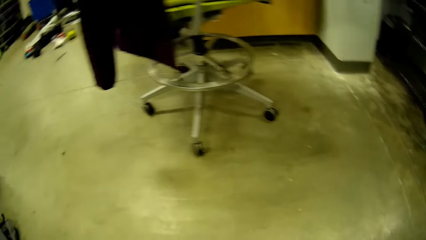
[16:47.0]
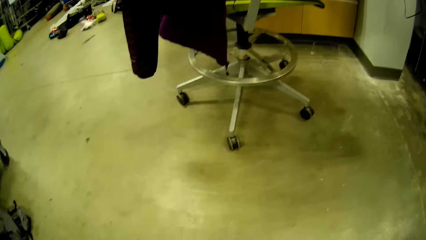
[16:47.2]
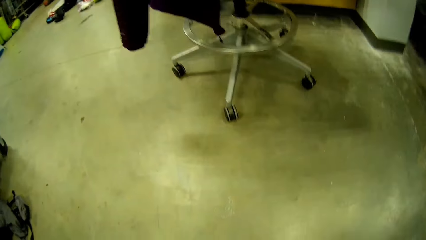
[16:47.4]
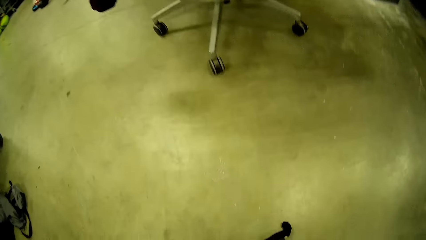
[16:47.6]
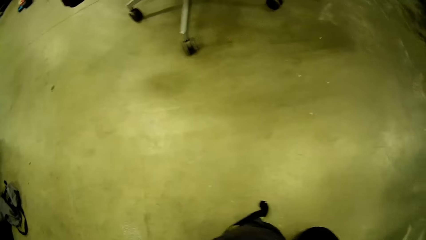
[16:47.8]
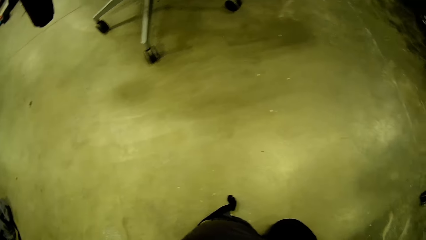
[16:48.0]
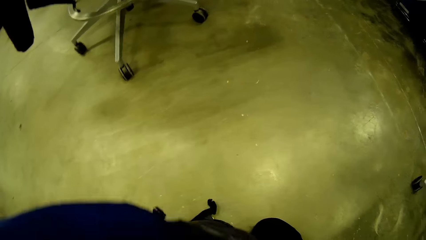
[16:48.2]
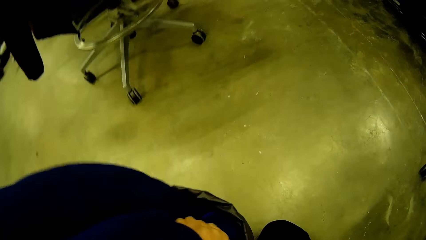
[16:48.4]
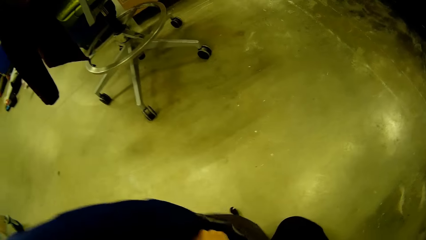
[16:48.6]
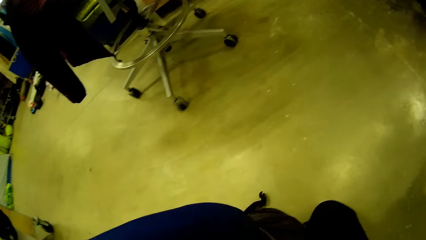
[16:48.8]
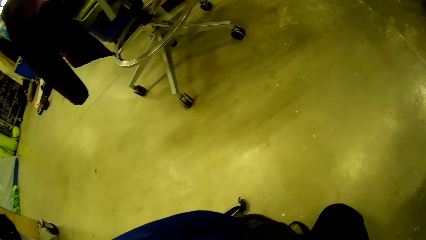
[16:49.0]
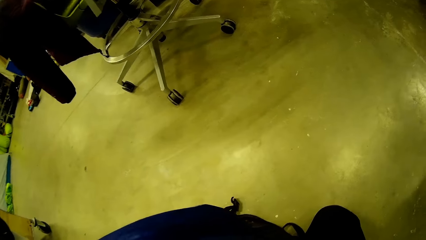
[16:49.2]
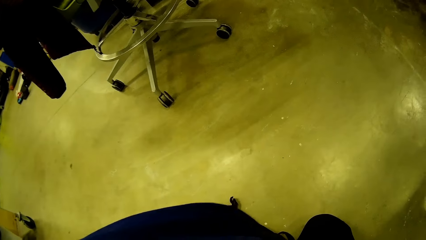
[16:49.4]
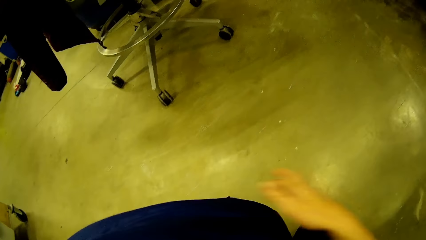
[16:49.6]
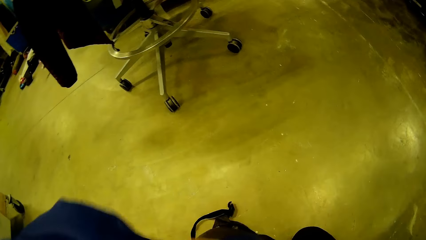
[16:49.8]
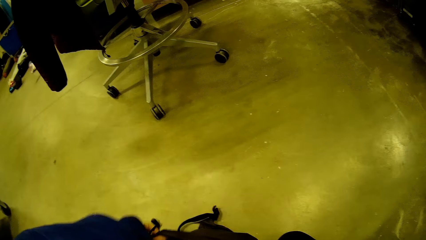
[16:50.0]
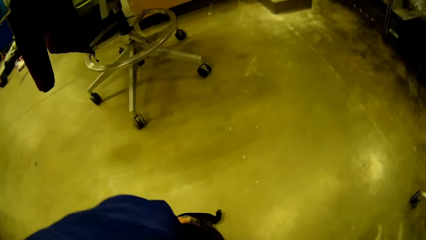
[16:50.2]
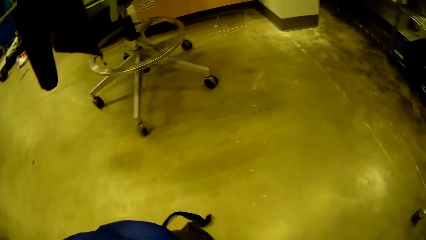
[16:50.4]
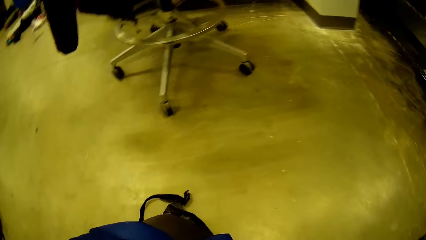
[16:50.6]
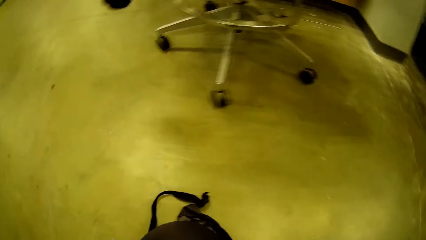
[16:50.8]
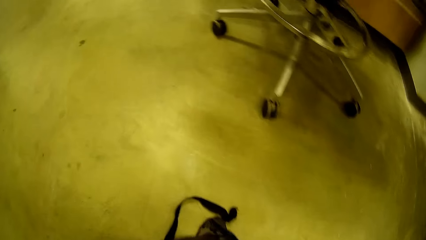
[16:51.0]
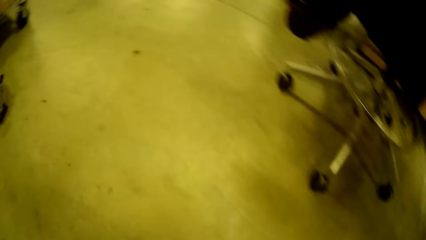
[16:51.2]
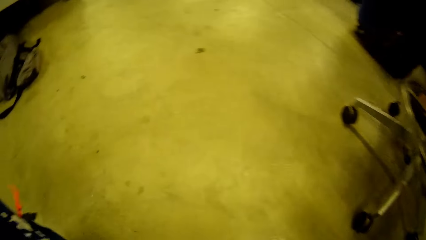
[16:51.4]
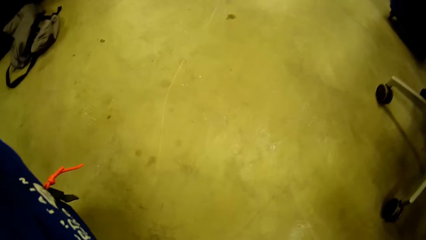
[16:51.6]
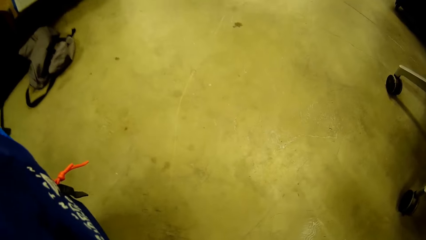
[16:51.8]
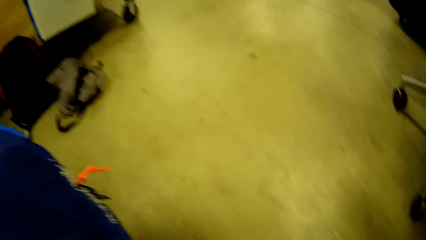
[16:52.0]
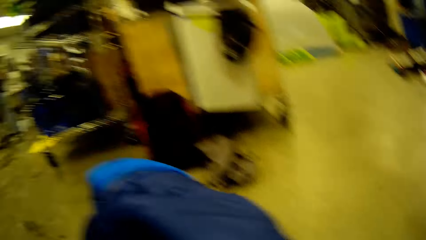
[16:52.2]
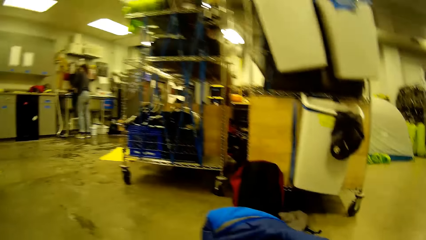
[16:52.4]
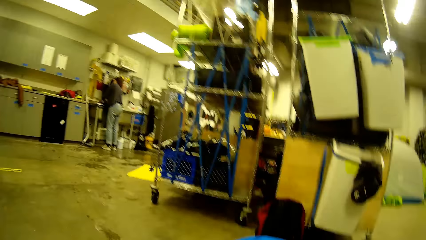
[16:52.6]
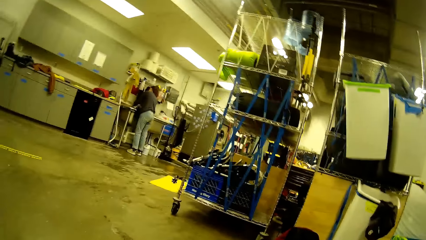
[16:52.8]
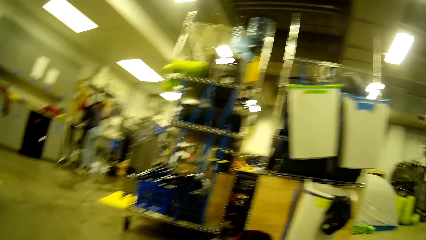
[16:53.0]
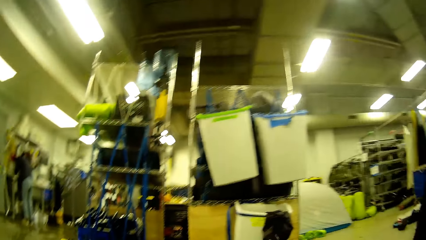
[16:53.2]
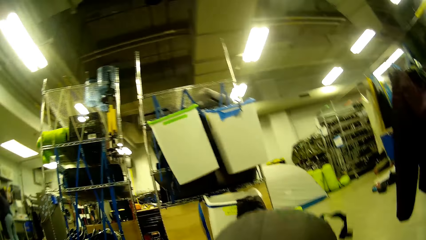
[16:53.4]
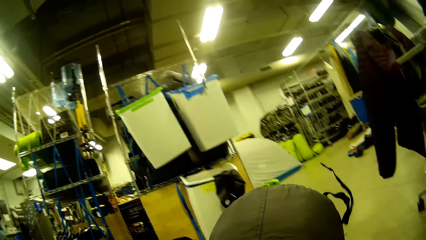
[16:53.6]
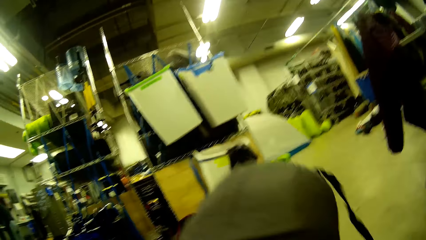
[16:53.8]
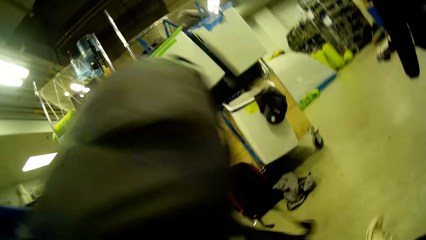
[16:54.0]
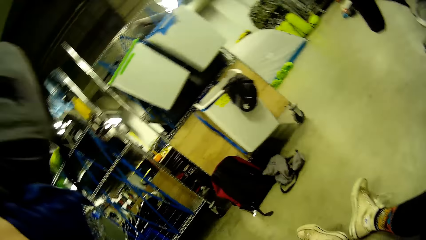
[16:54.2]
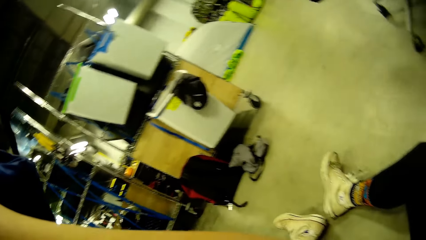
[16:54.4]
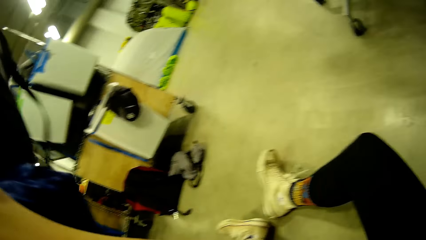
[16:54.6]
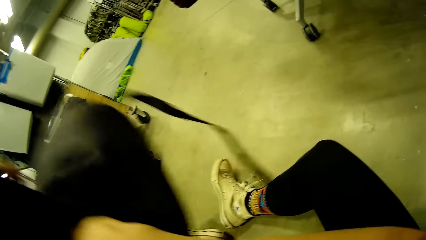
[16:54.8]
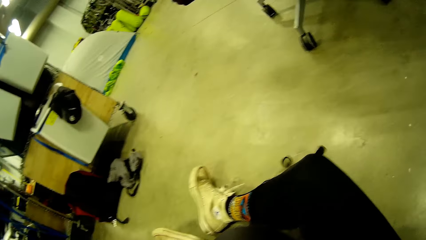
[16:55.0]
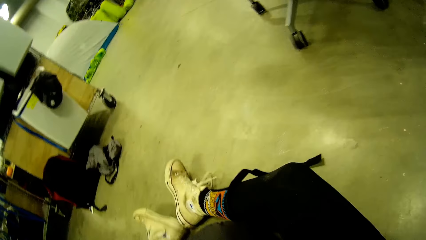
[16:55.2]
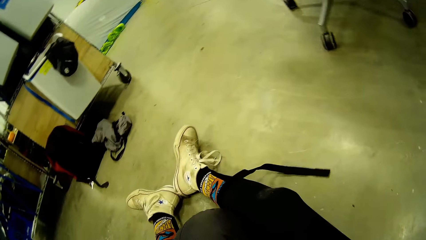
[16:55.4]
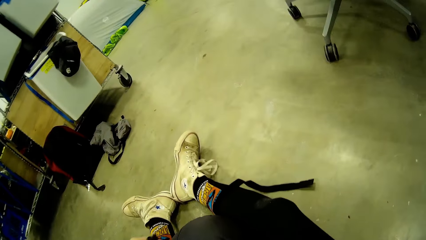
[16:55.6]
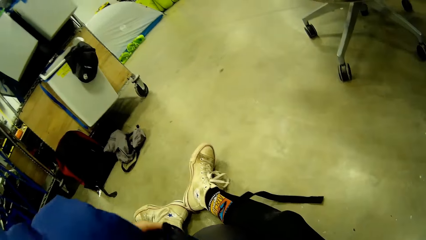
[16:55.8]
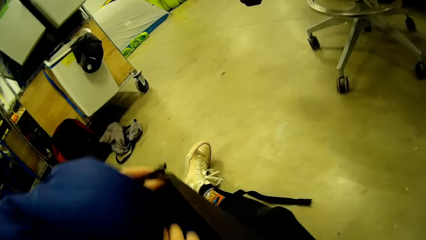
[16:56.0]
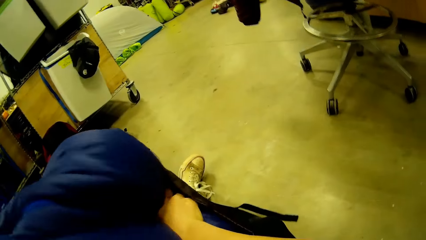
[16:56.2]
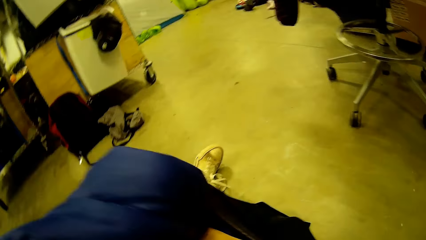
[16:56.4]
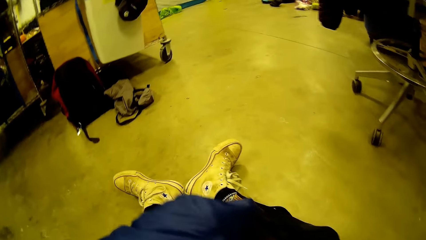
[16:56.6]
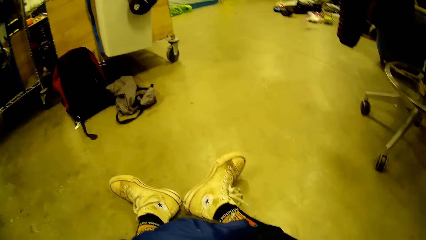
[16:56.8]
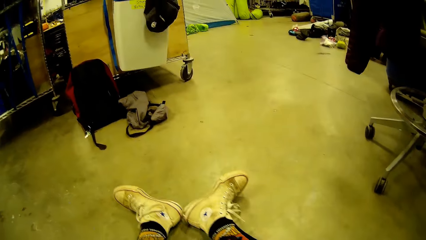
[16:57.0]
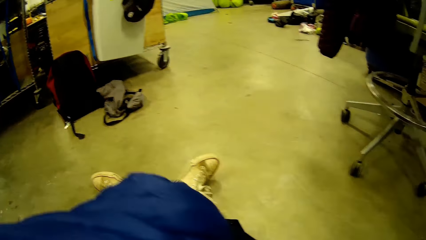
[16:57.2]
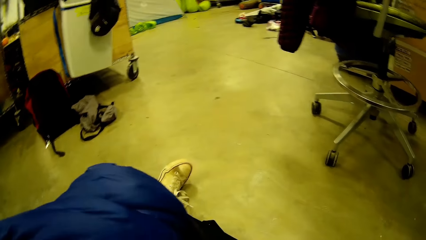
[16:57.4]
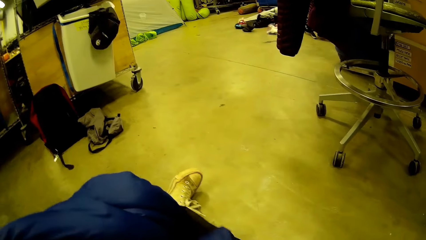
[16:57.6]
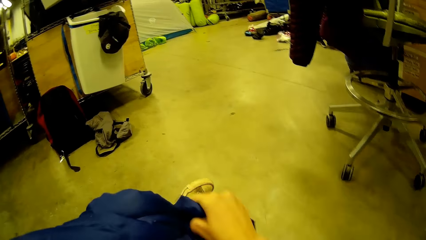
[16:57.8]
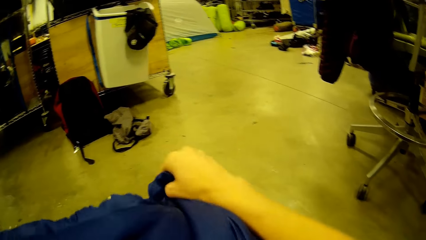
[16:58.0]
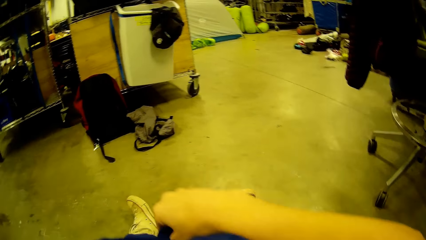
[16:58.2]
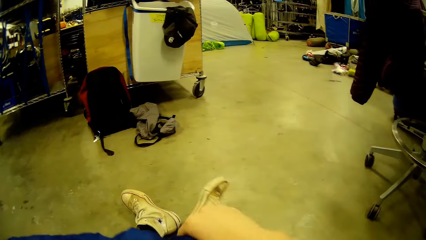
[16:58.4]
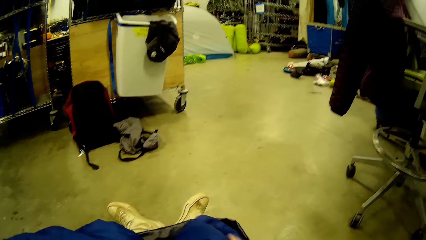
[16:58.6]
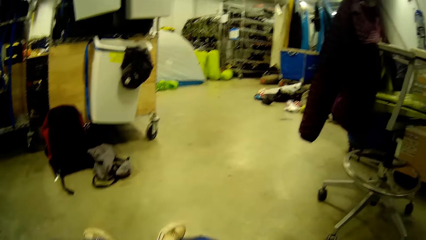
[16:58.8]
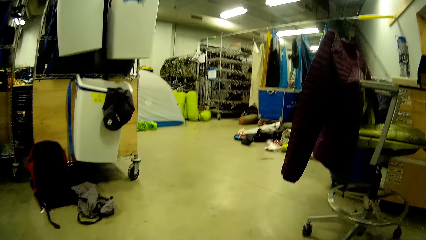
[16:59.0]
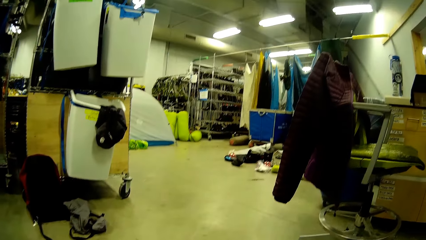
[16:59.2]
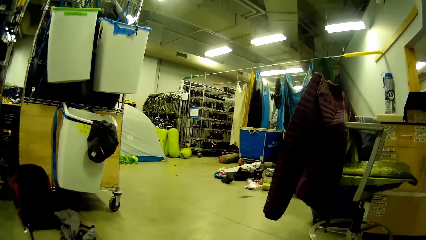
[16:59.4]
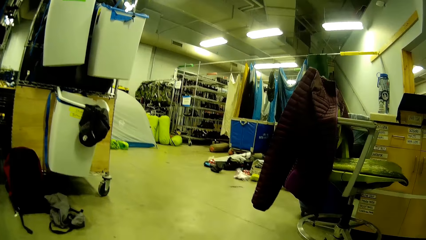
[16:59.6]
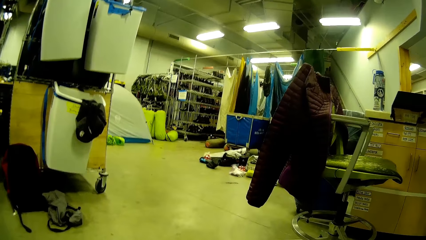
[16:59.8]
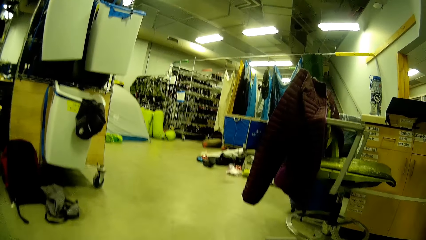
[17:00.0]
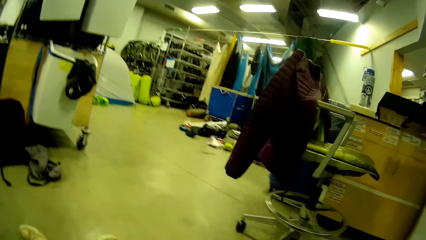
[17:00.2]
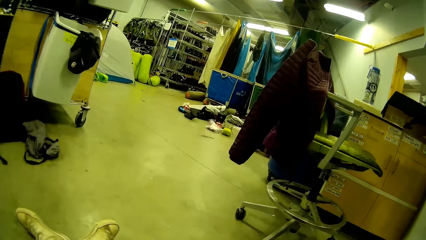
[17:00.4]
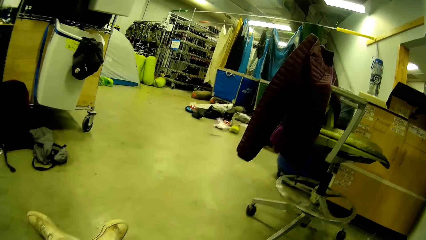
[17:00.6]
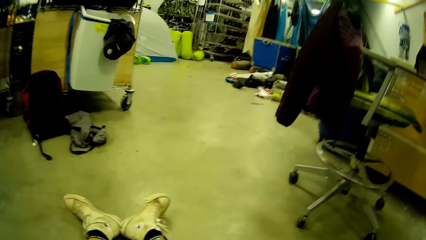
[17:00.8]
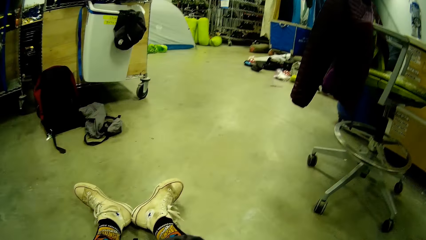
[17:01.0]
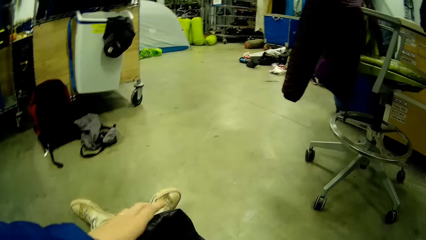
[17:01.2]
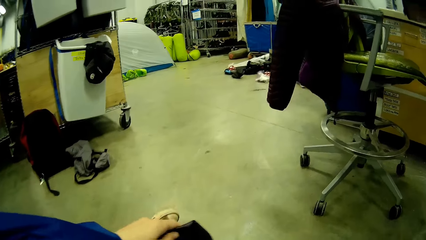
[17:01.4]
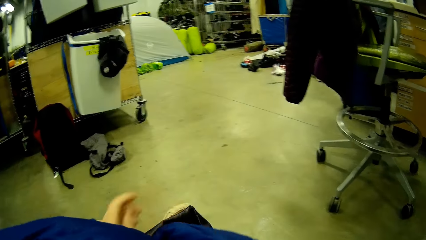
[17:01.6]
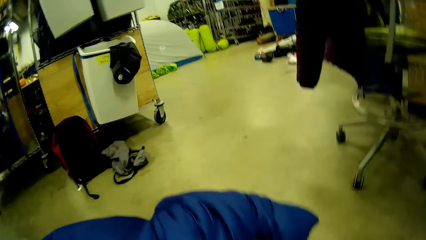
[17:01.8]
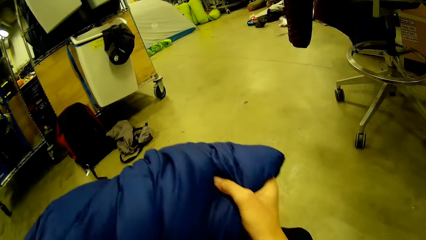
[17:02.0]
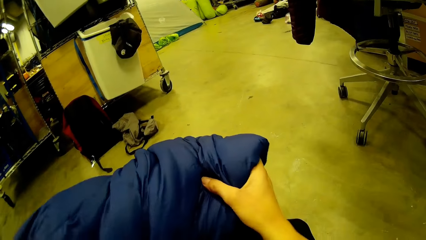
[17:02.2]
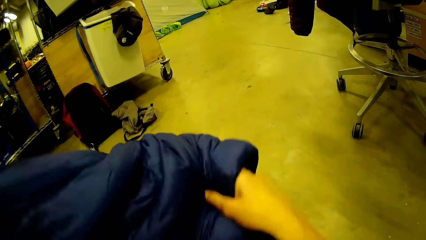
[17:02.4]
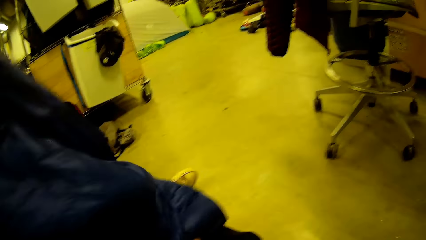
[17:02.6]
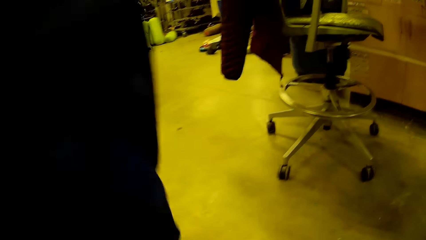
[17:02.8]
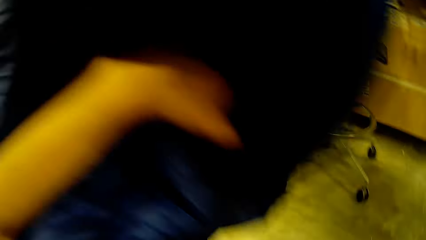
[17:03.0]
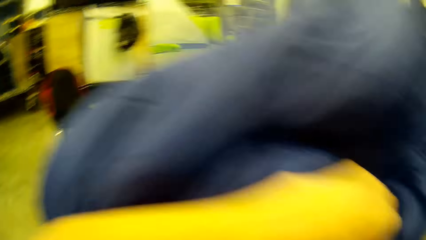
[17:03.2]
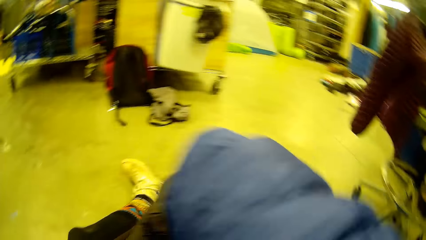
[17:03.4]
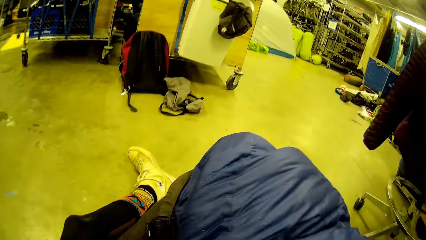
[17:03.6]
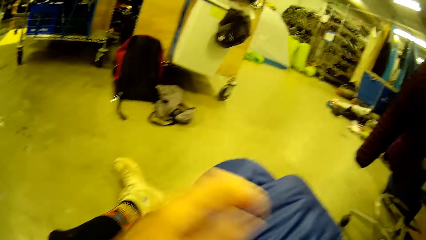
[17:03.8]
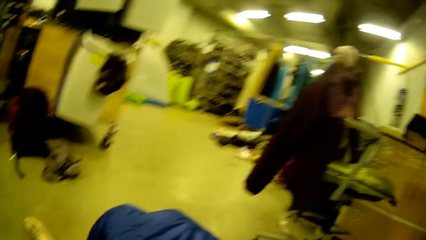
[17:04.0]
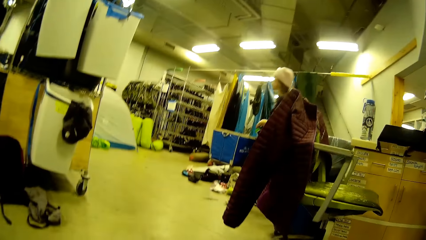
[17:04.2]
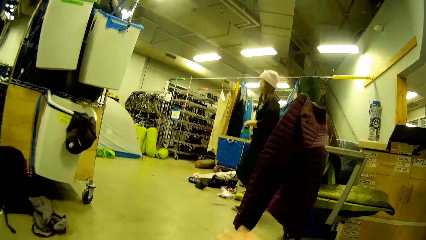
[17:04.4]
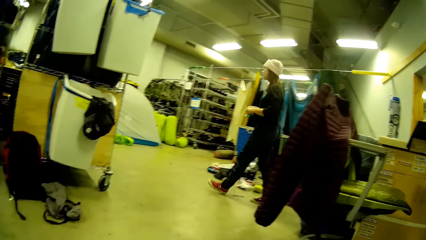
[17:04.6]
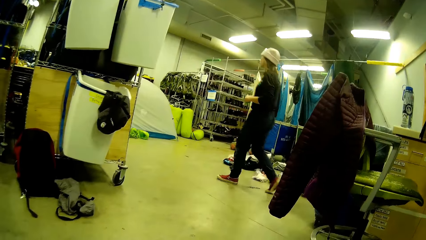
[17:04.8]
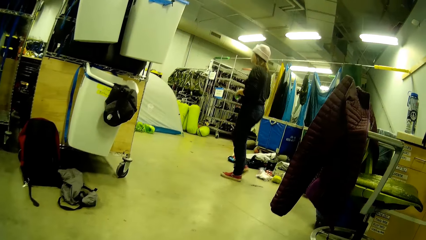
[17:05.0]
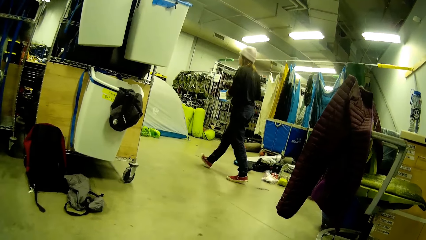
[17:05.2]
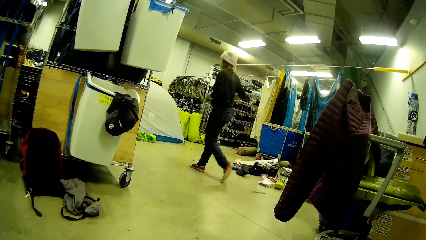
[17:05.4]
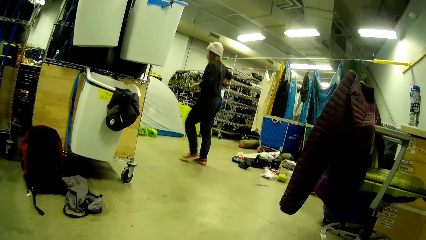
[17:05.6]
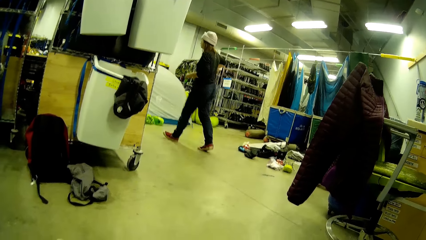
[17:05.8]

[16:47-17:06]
The camera wearer lifts the bag, lowers the bag, moves legs, and moves the sleeping bag. A woman walks past the counter to the other side.
